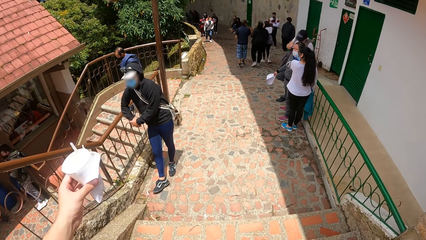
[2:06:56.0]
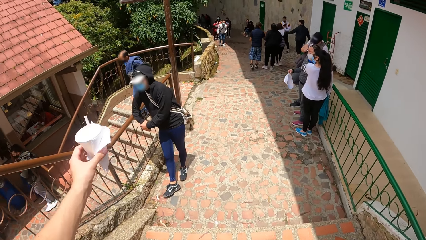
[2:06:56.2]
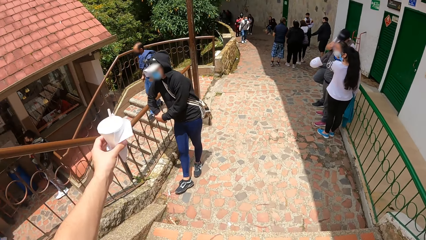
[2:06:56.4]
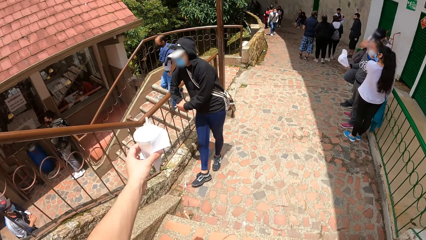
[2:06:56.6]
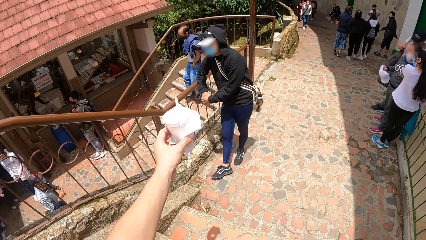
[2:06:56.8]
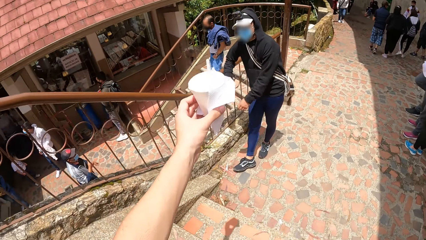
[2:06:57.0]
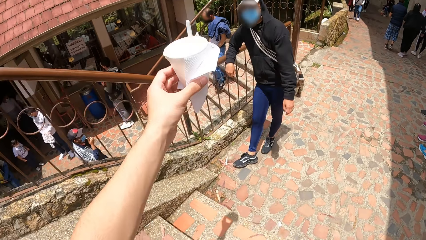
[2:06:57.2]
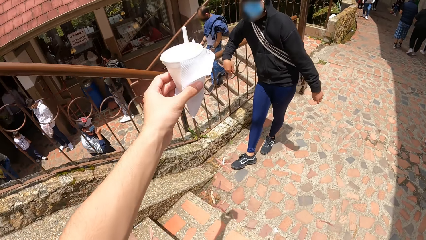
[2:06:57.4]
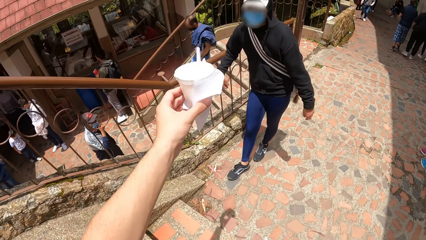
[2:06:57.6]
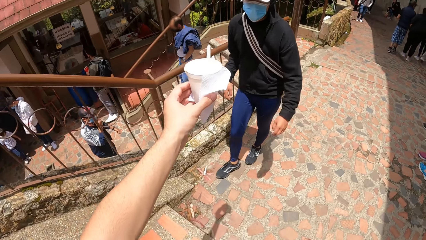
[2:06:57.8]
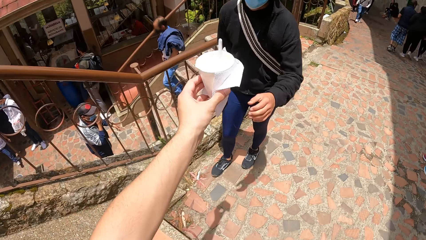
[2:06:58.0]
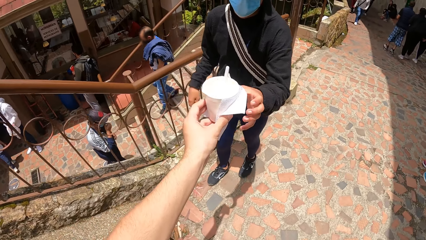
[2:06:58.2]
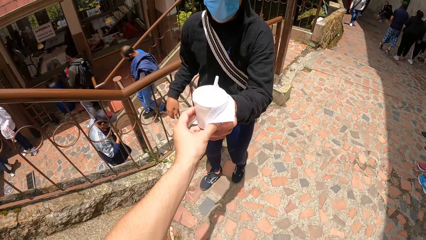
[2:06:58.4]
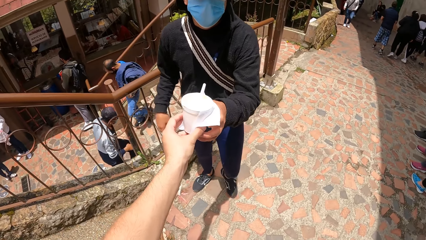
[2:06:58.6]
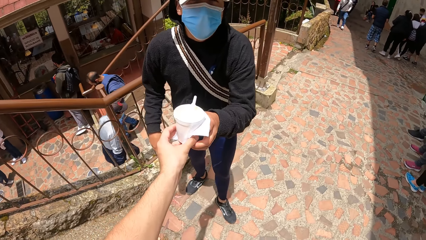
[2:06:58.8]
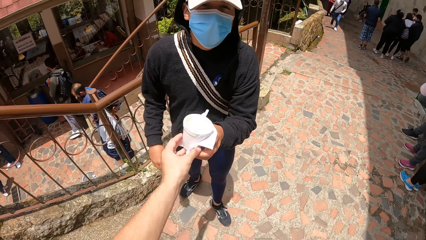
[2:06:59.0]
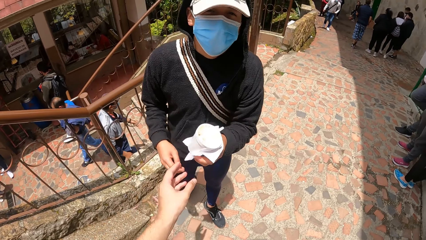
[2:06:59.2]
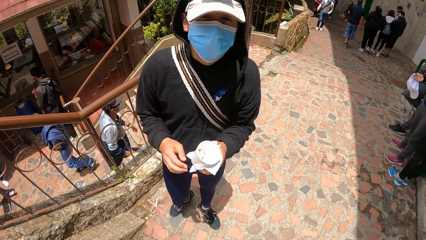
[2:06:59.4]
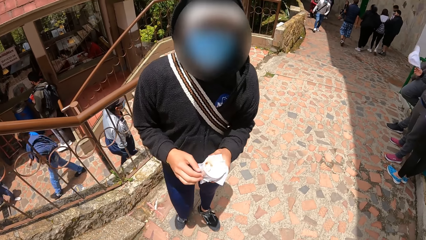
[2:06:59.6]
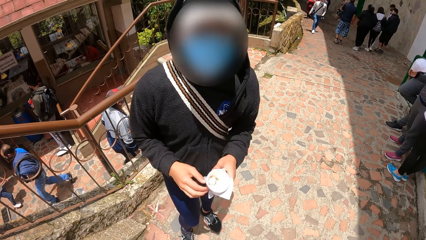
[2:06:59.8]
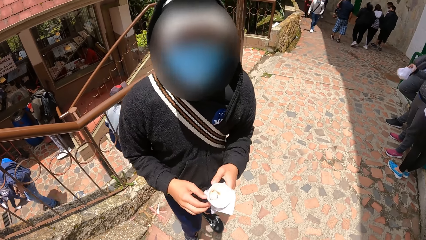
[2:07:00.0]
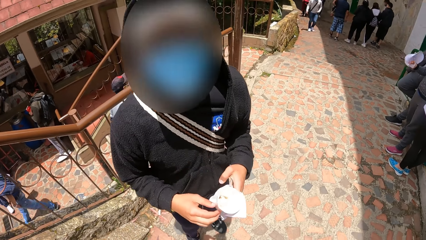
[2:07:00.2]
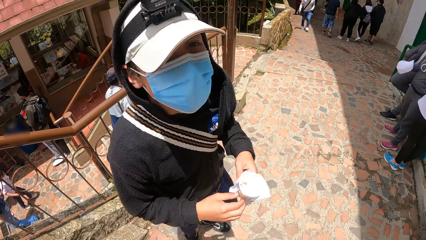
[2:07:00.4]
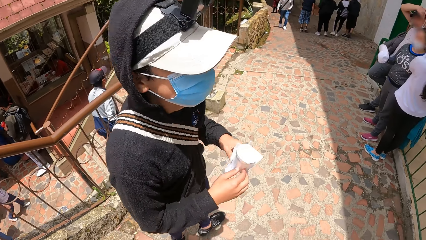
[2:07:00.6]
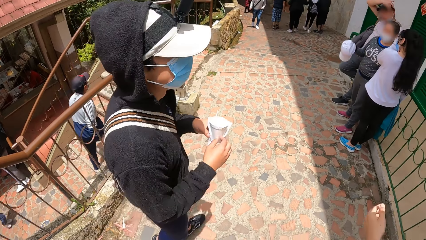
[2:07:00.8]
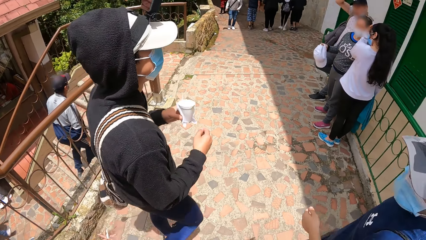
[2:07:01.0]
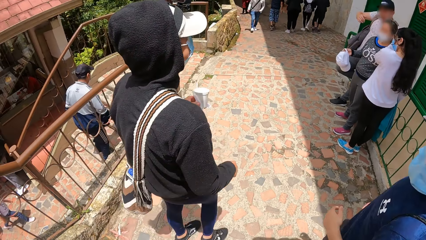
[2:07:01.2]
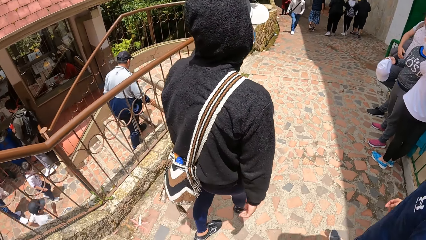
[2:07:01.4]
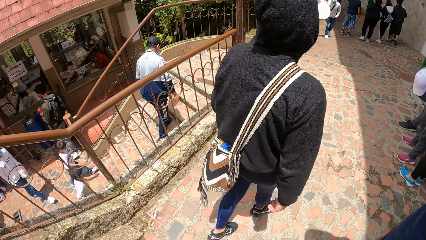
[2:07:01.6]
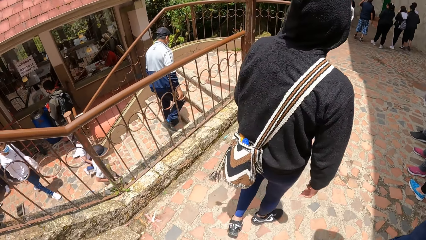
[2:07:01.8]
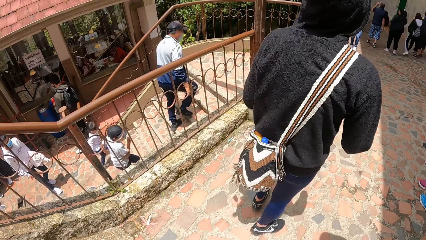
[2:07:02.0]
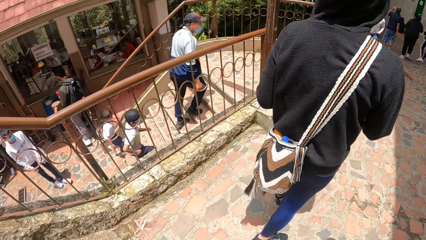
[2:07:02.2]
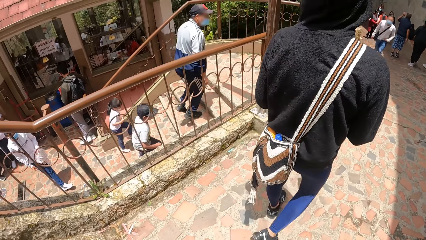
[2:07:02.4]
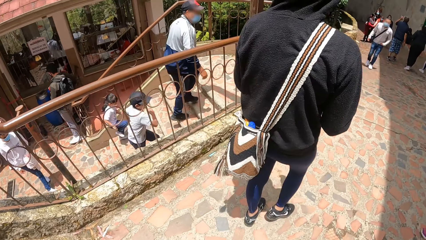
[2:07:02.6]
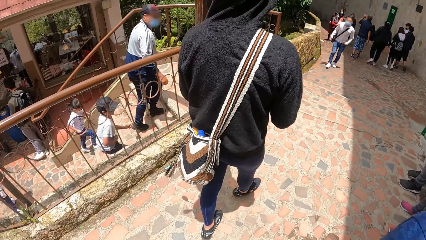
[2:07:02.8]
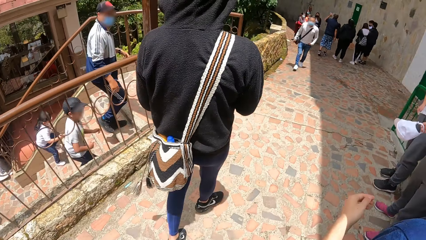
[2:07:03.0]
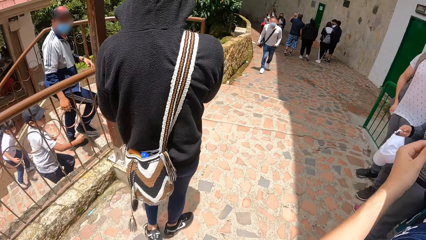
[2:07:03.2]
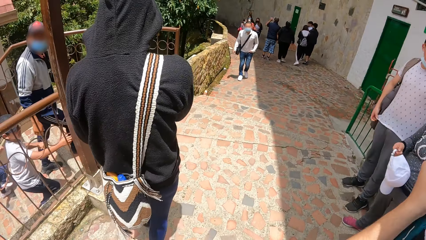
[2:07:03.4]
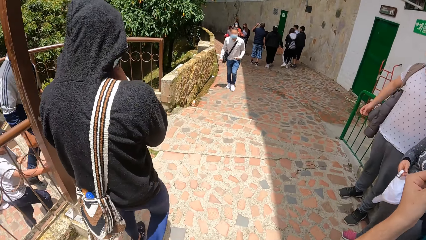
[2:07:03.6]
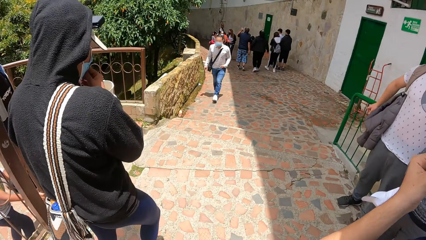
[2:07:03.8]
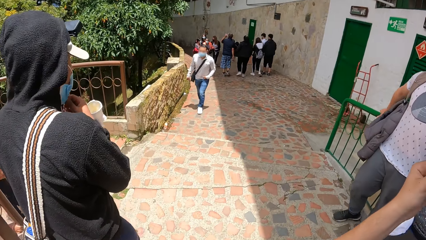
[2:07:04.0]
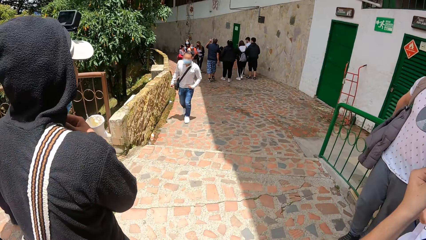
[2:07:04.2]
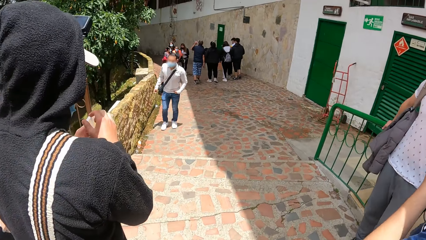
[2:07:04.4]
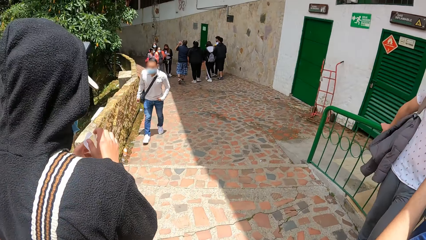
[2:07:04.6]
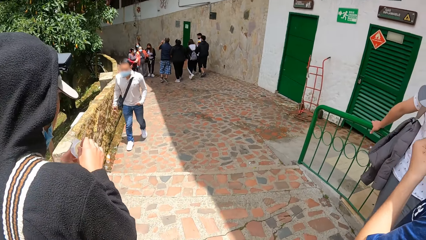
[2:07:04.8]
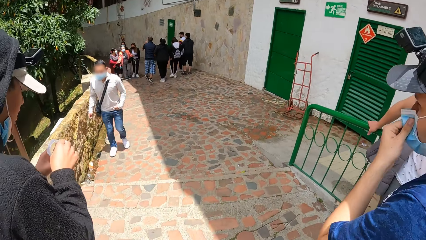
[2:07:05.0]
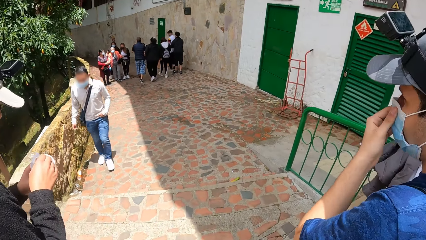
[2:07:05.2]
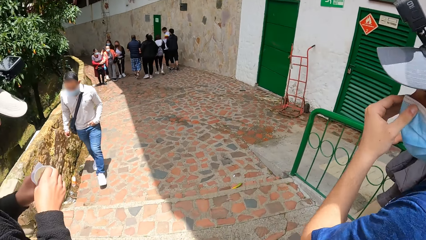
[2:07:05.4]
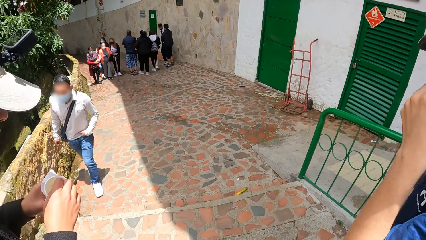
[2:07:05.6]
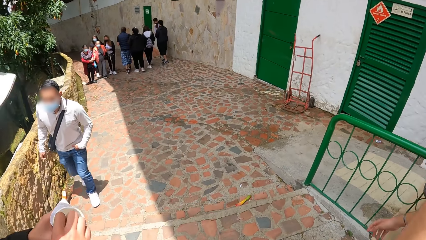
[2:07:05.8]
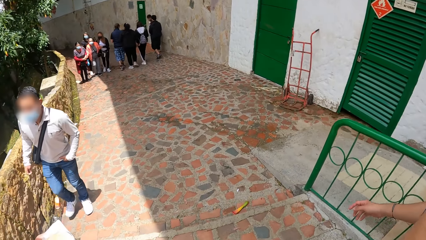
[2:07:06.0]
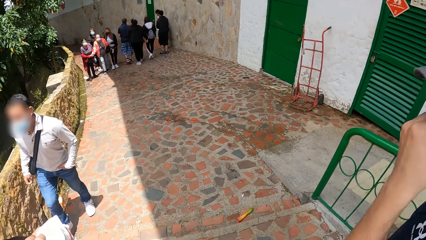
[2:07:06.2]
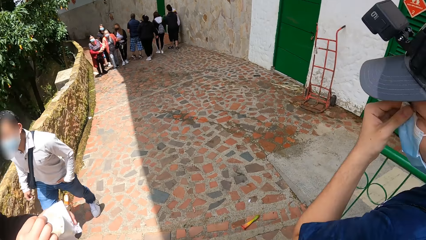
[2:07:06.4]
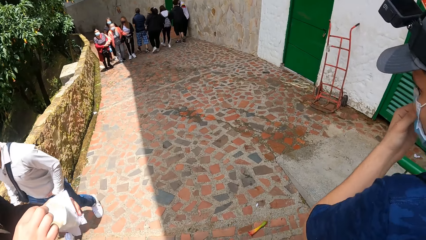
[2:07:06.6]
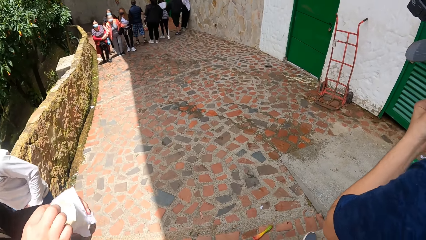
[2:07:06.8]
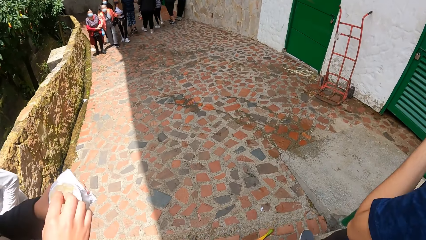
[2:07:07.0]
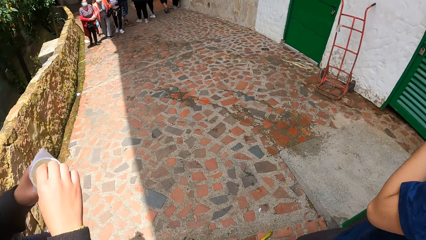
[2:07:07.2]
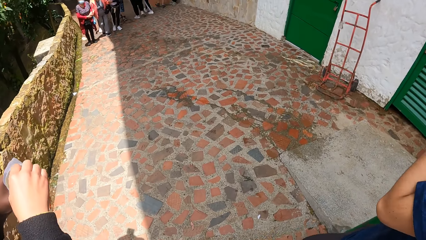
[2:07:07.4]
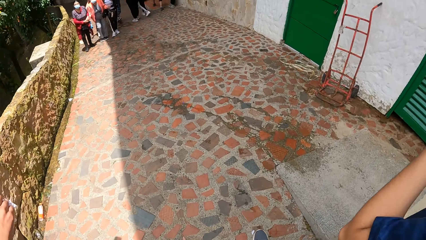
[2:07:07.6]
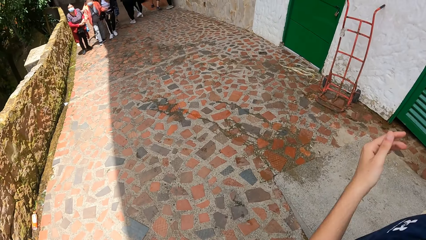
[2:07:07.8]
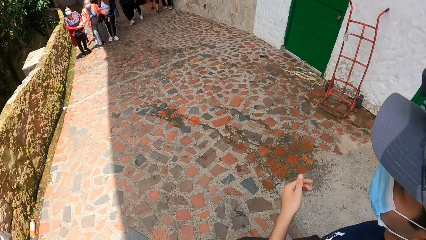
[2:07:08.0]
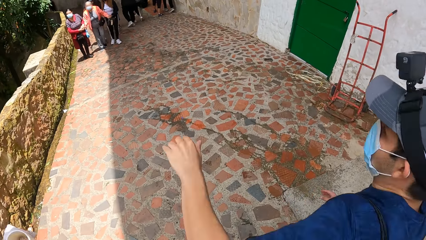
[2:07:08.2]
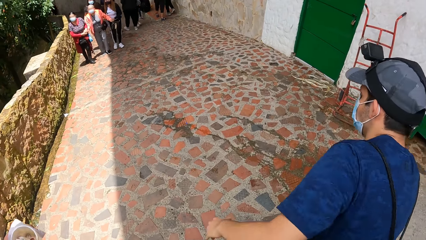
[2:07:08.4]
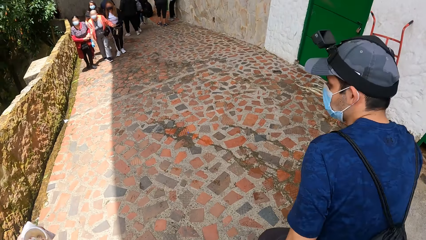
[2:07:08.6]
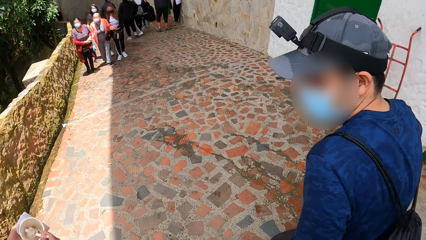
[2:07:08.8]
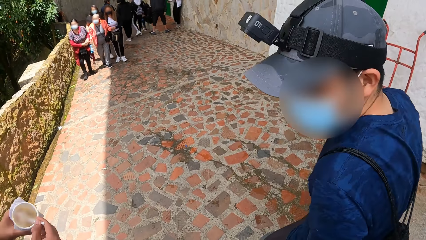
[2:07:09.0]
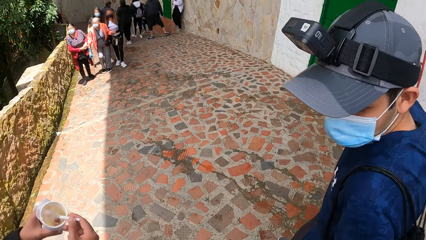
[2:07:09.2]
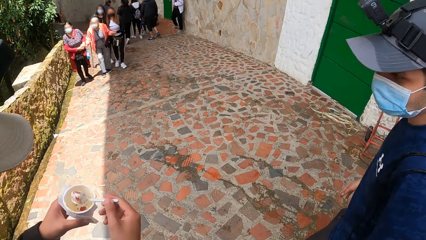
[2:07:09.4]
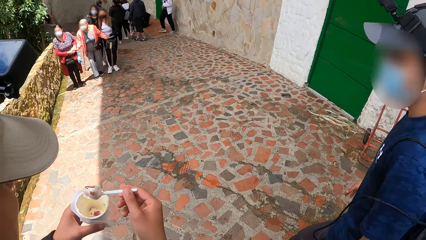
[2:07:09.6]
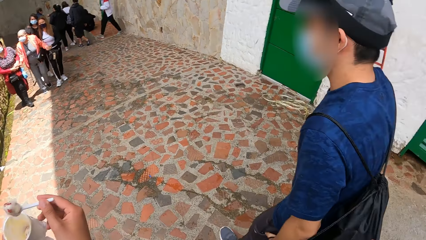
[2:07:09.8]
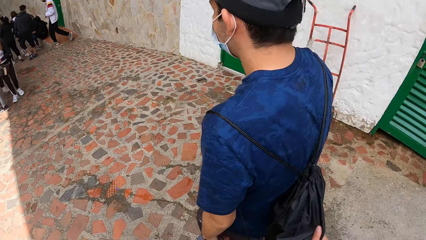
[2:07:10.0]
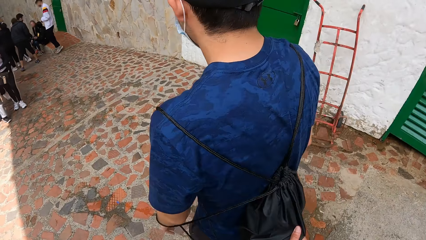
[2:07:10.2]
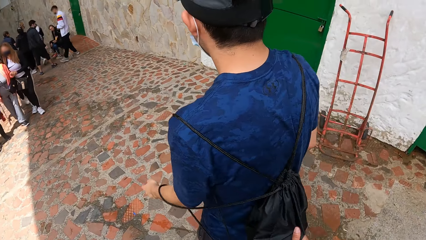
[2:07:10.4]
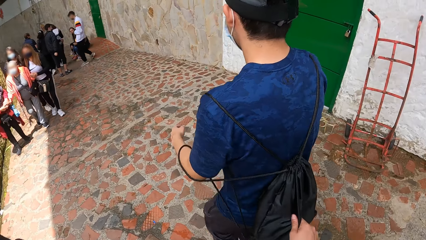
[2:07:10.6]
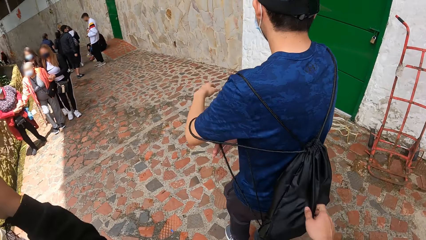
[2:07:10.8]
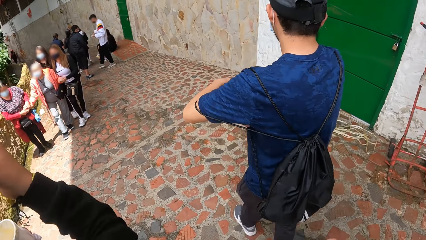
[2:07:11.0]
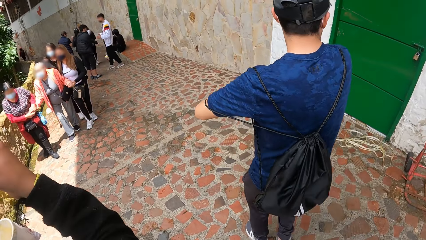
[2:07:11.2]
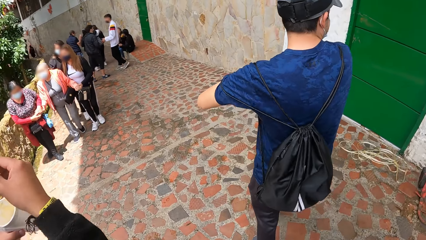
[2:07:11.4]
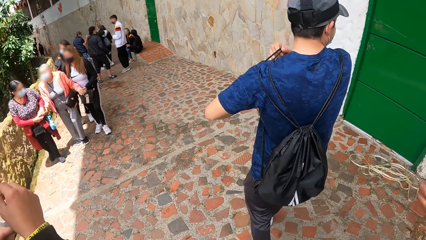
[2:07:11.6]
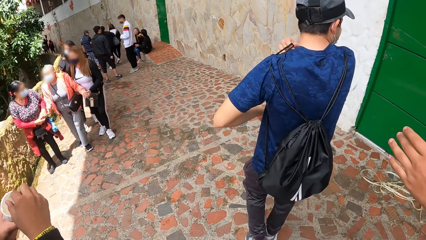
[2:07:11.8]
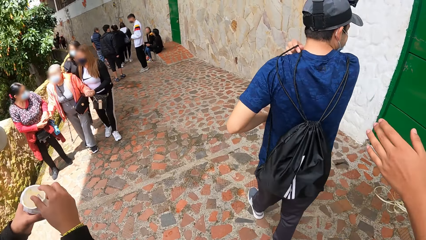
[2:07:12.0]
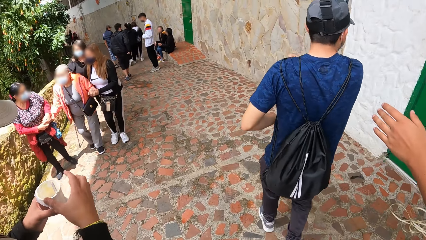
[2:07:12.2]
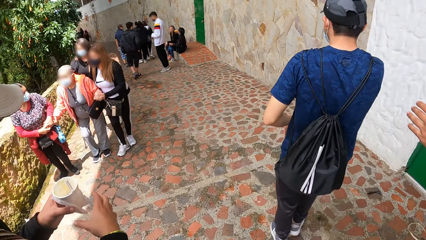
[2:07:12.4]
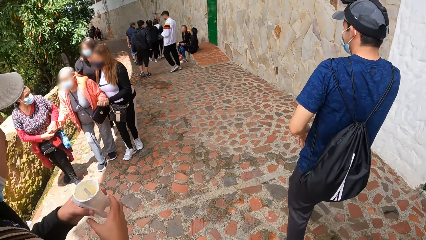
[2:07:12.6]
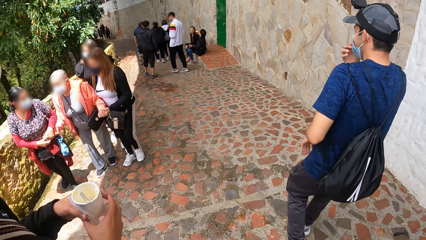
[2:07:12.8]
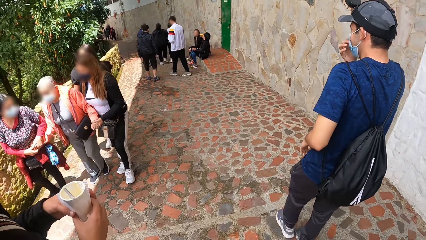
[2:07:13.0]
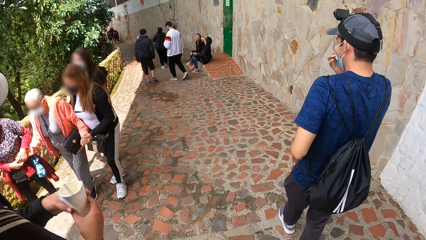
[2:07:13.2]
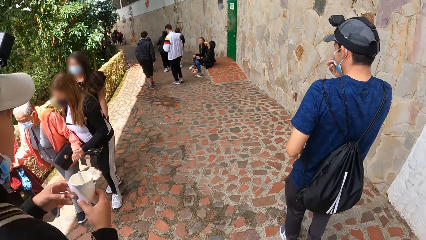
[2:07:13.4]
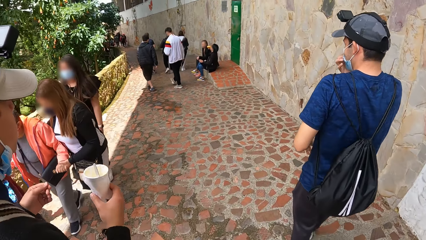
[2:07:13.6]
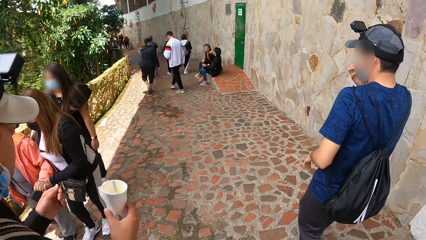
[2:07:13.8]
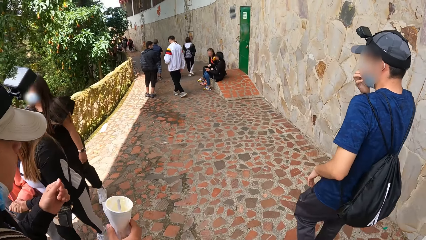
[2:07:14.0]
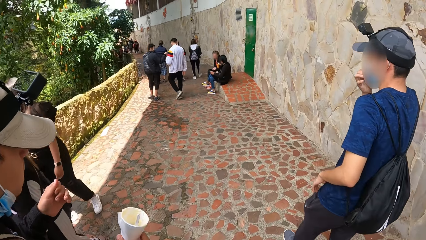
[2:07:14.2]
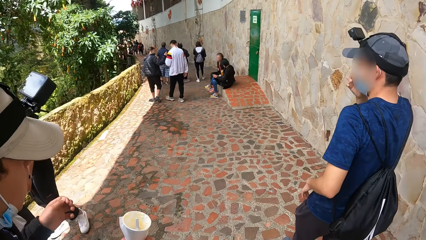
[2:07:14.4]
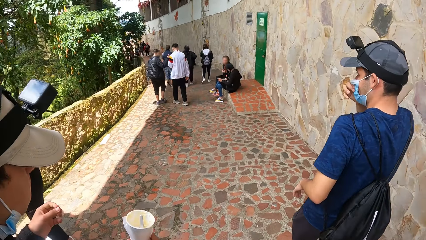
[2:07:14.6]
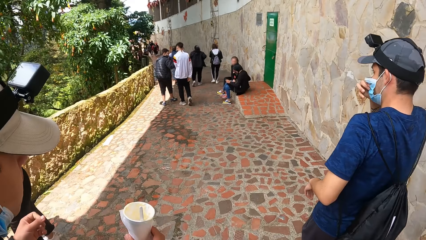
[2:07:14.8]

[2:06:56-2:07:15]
The camera wearer holds the cup and gives the cup to a man. The man holds the cup. The camera wearer walks down the stairs with another man, the man and a third man. The man eats a fruit from the cup with the spoon. The camera wearer walks on the pathway.
